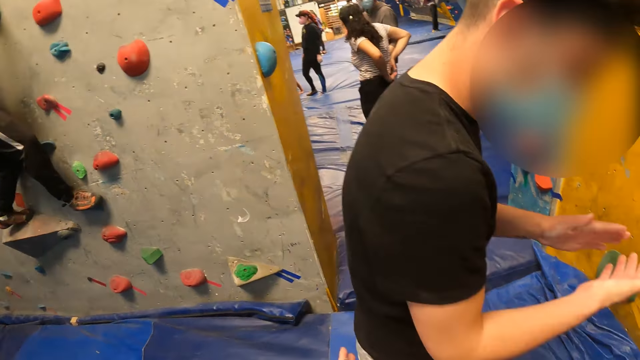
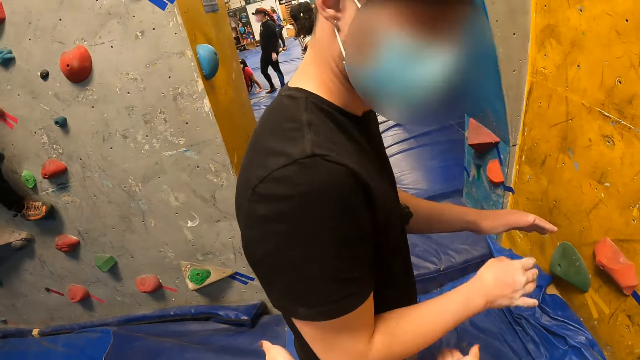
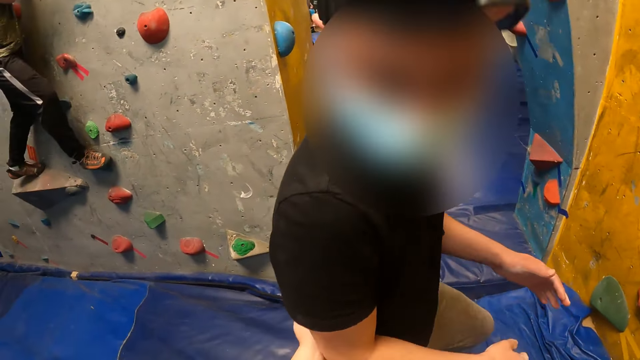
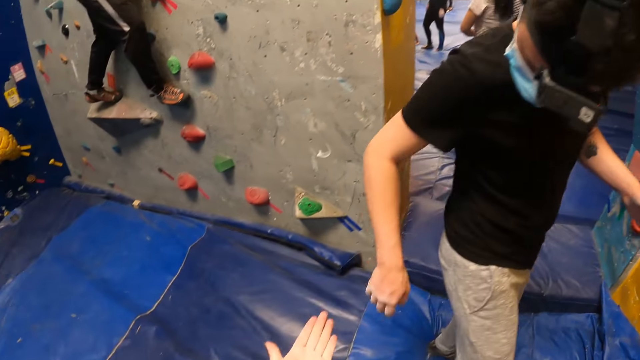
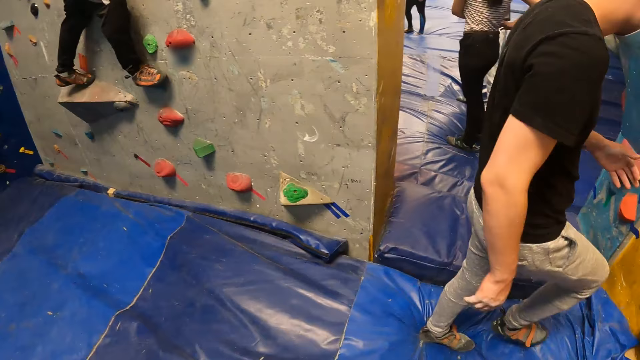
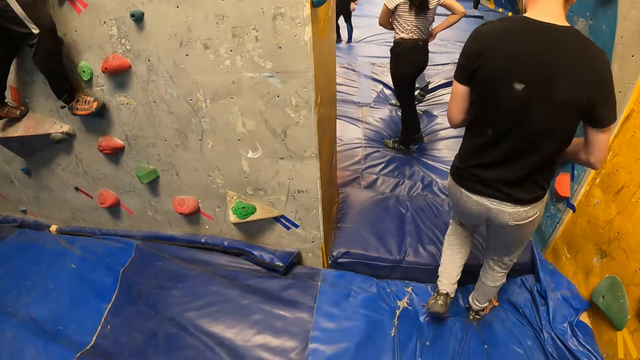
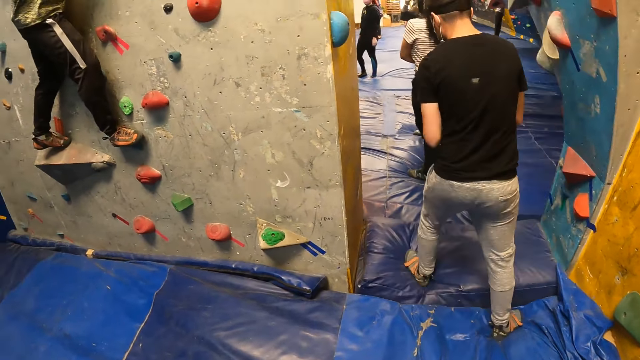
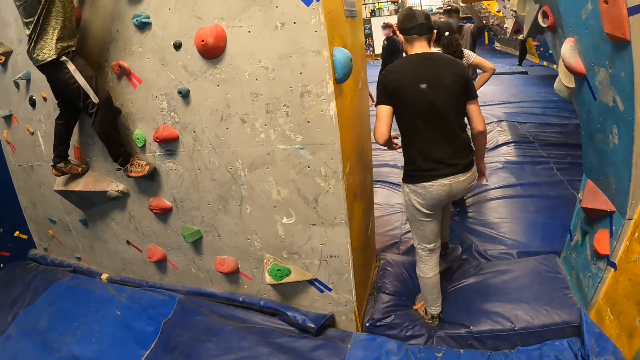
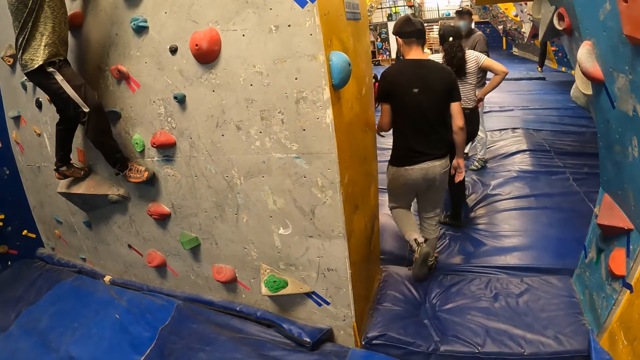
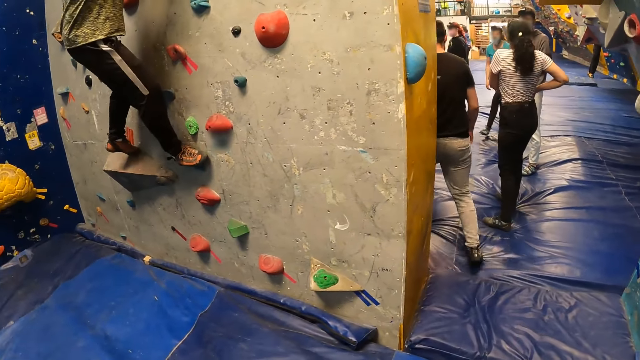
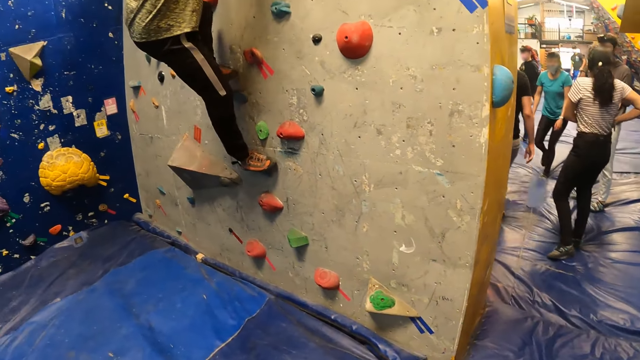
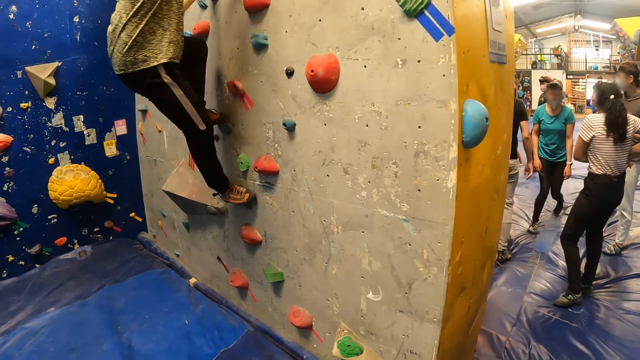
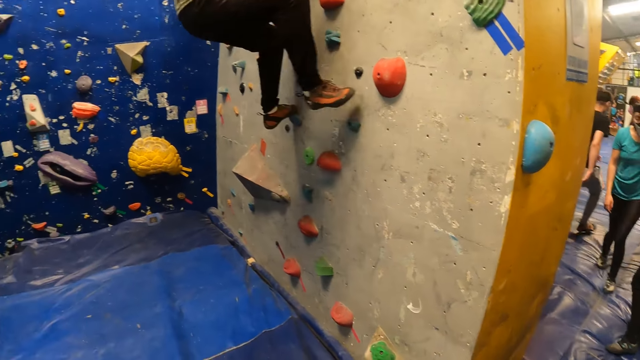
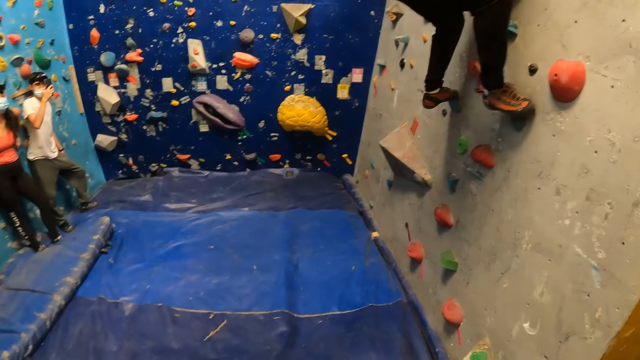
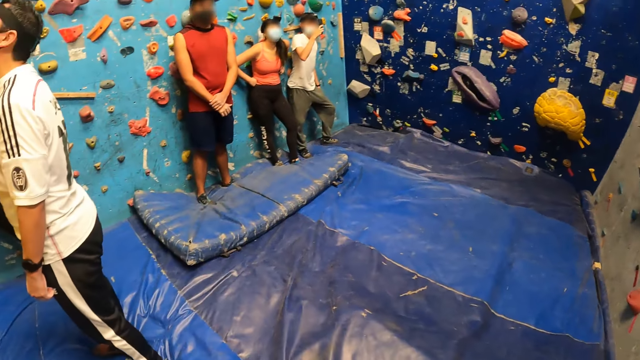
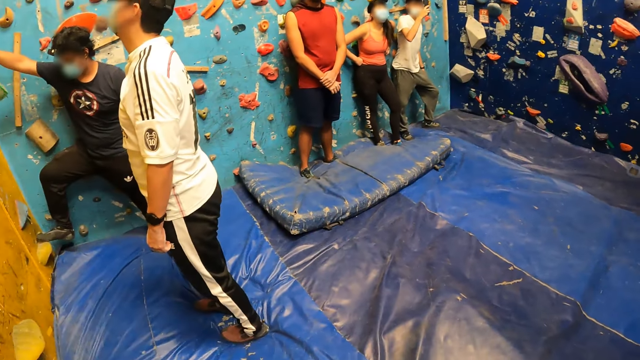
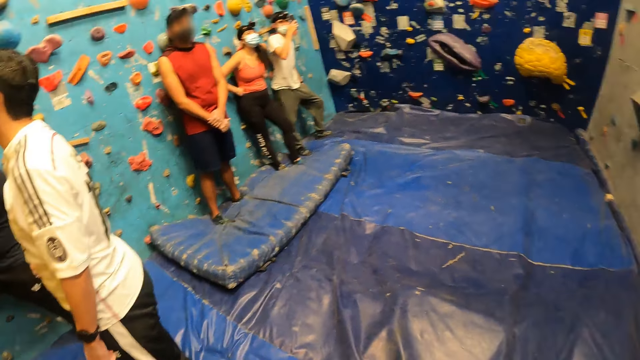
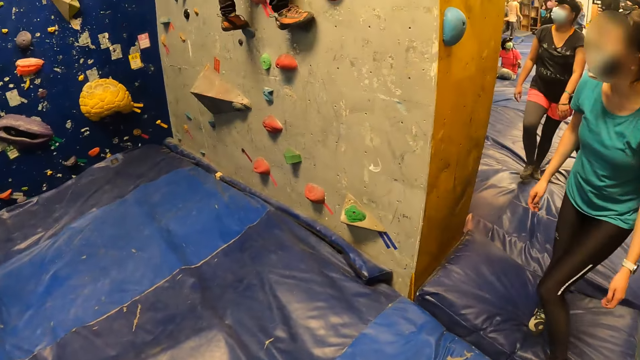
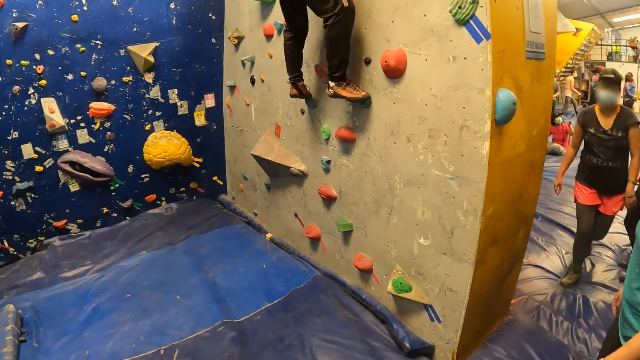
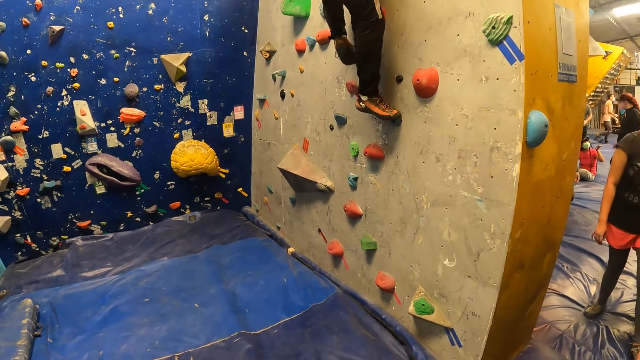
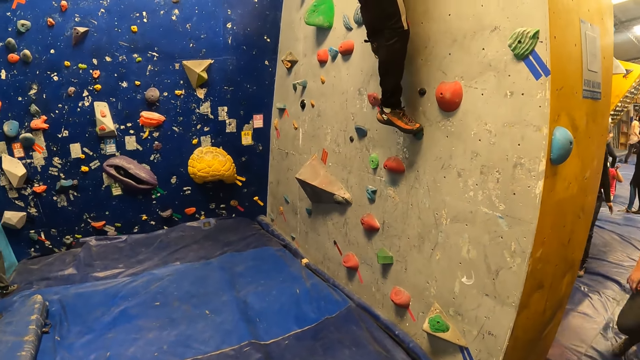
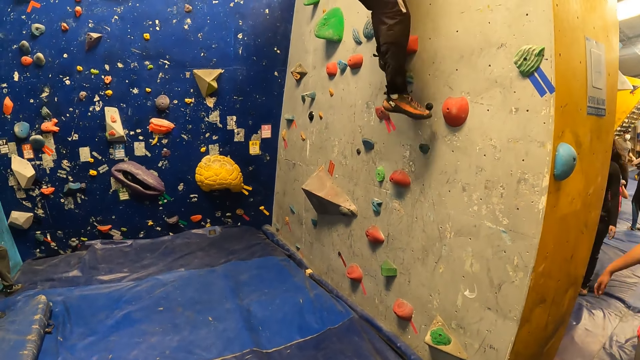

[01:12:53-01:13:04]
A man climbs the wall. Another man looks at his hands and rubs his hands together. The camera wearer holds the shirt of the other man. She taps the right arm of the other man with both hands. The other man looks beside him. The camera wearer stretches her hand out. The other man walks around the room and walks away from the camera wearer. The first man climbs the wall. The camera wearer looks around the room. A woman walks in the room. Another woman walks in the room. The first man climbs the wall.

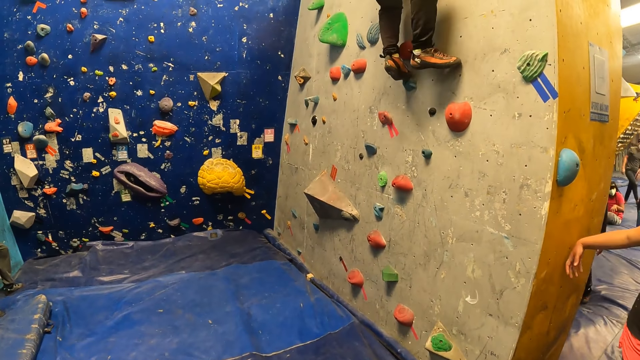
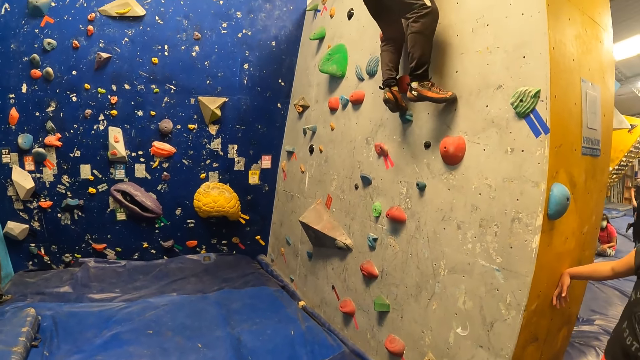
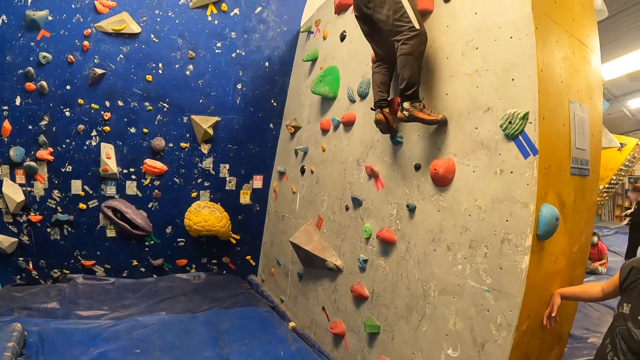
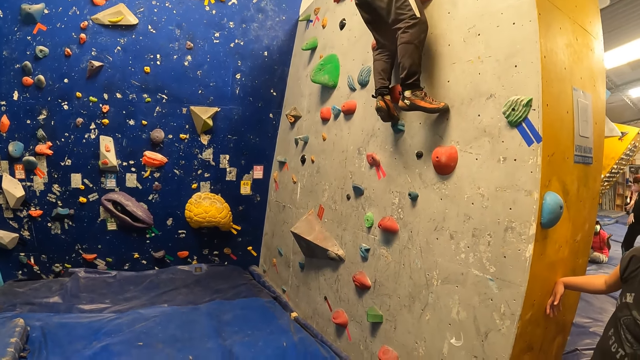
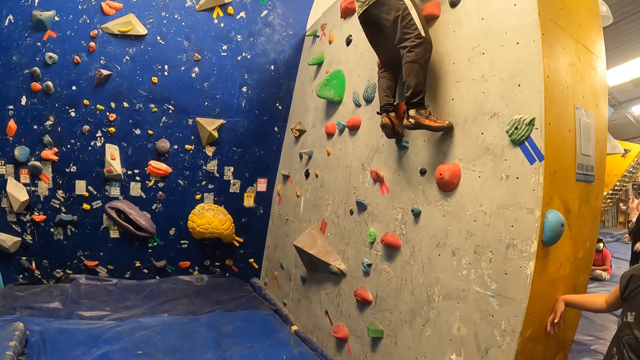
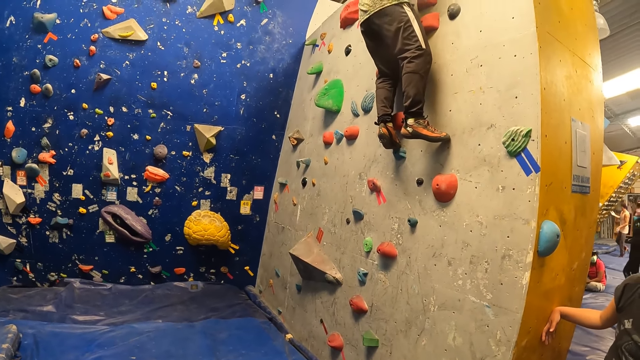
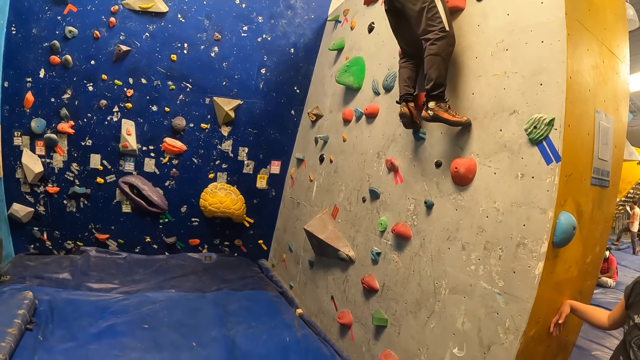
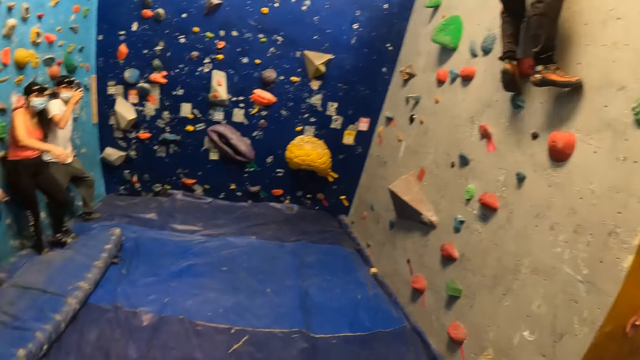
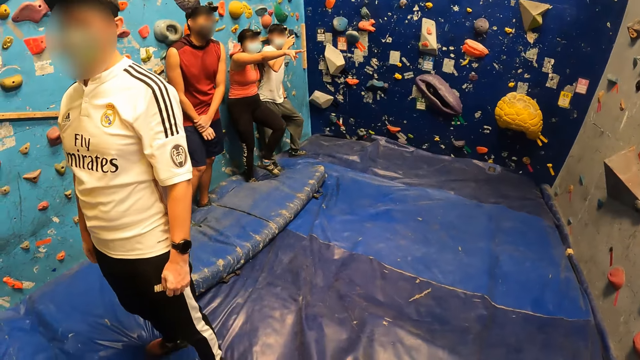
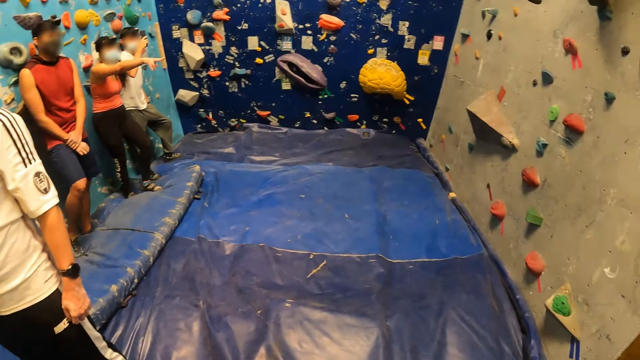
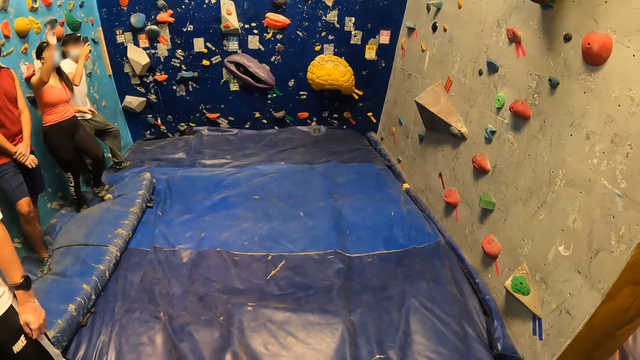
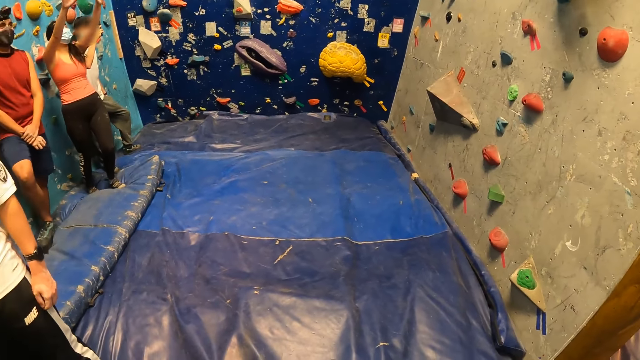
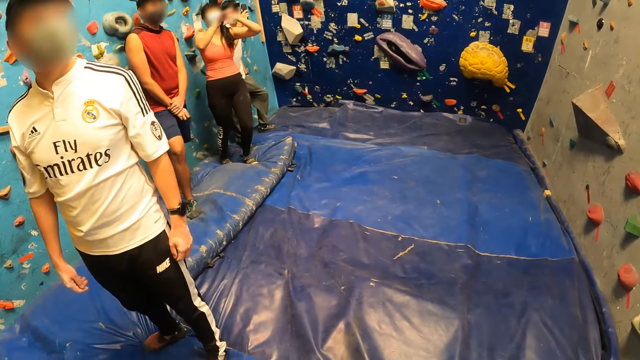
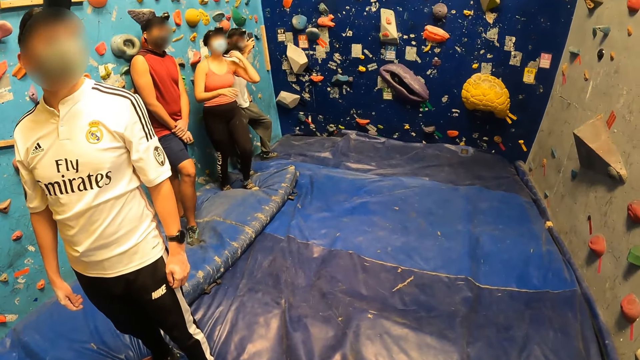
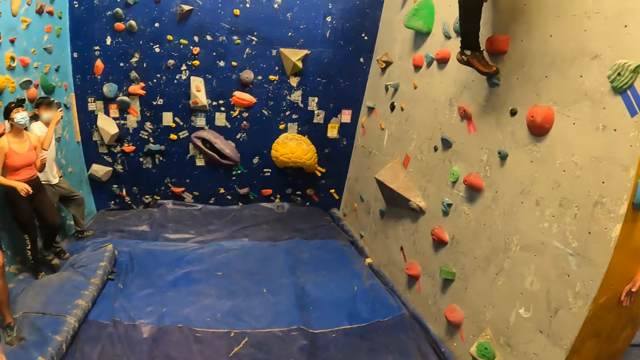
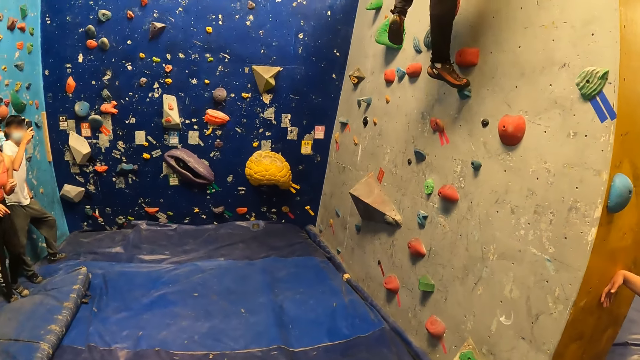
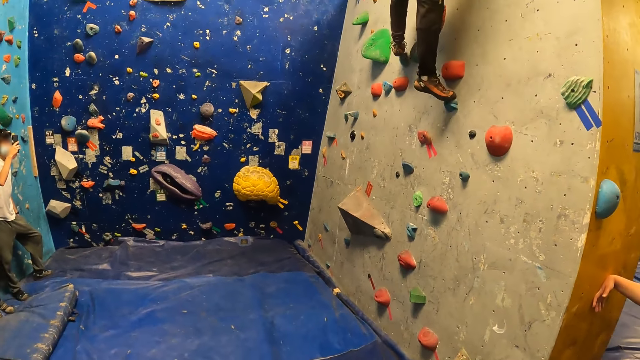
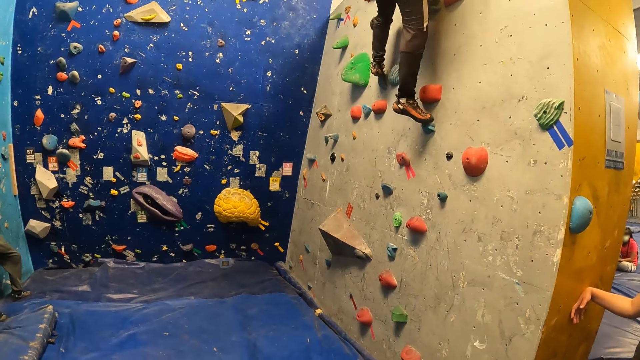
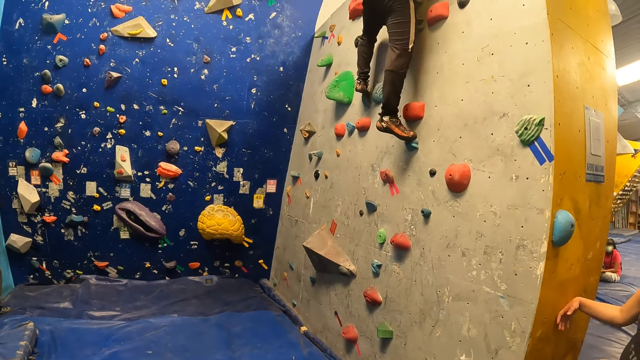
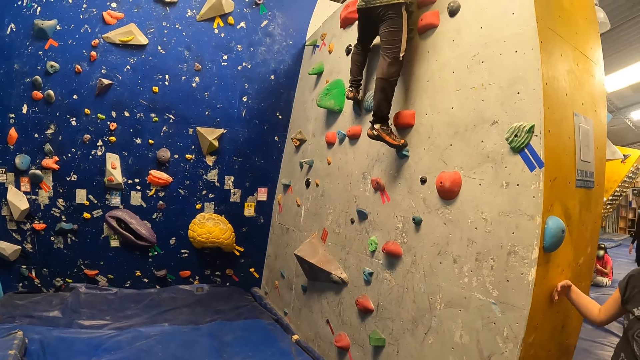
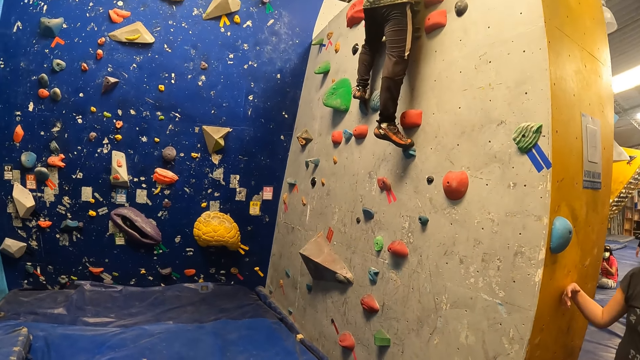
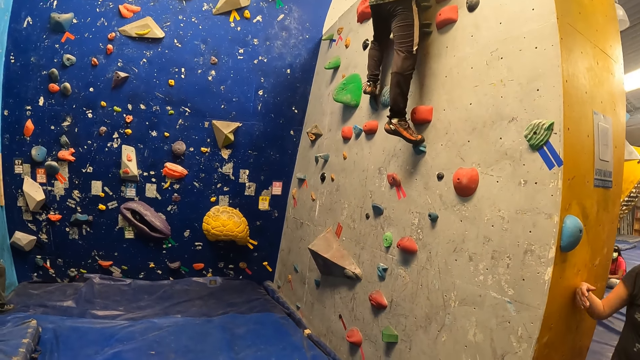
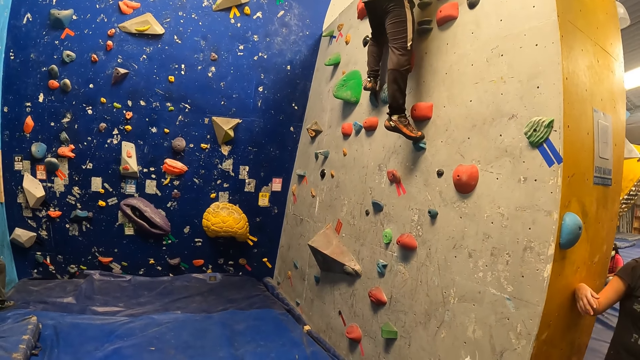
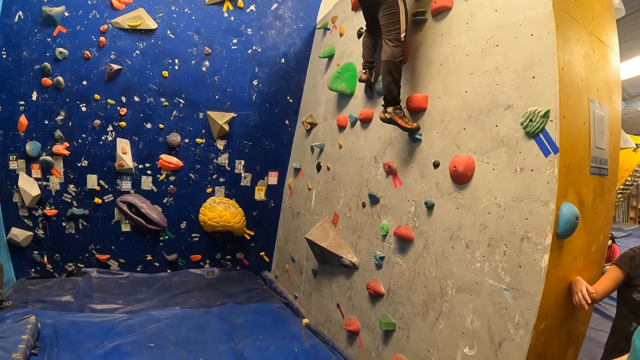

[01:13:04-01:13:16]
A woman holds the wall. A man moves his body. Another woman stretches her hand out. The camera wearer looks around. The other woman moves her hands upwards. The man climbs the wall. The first woman moves her body.
